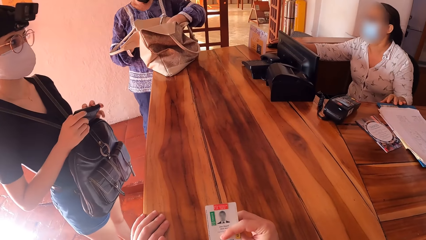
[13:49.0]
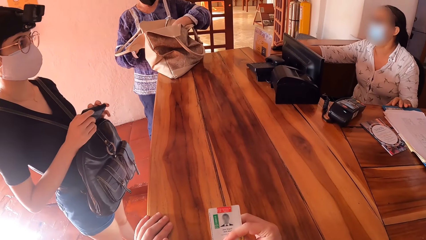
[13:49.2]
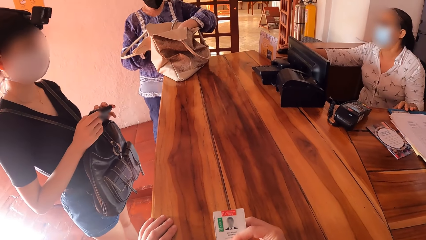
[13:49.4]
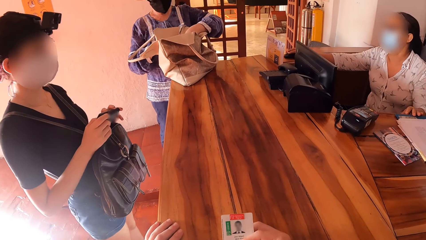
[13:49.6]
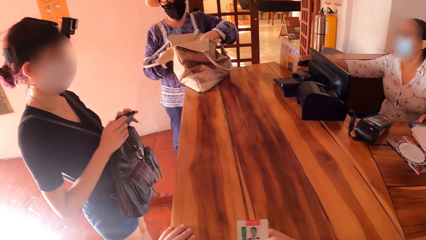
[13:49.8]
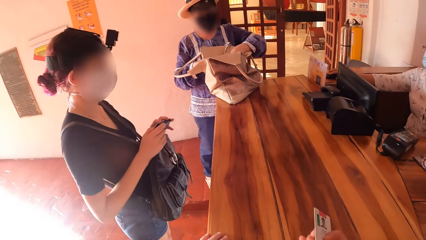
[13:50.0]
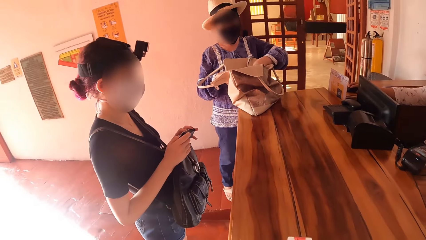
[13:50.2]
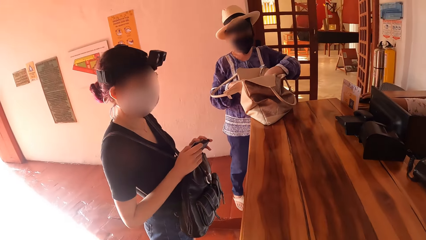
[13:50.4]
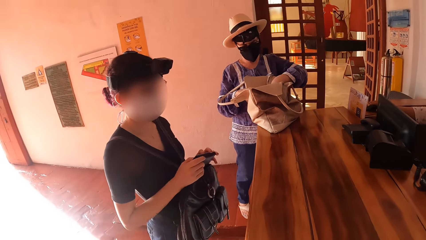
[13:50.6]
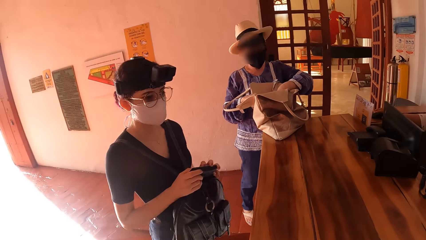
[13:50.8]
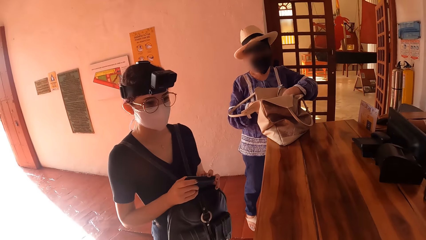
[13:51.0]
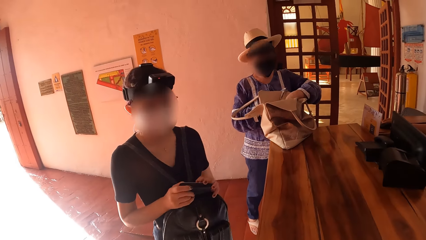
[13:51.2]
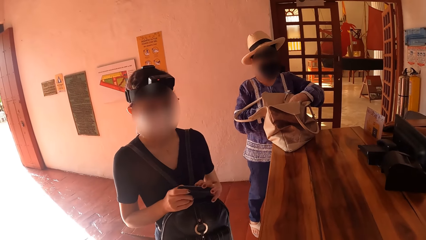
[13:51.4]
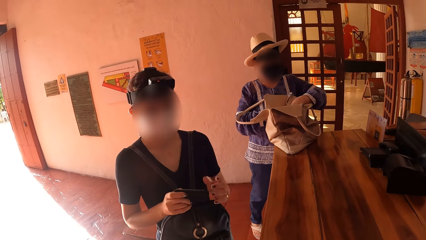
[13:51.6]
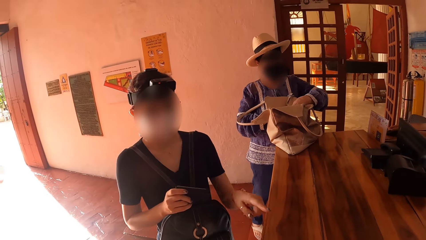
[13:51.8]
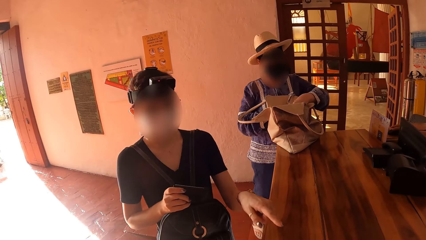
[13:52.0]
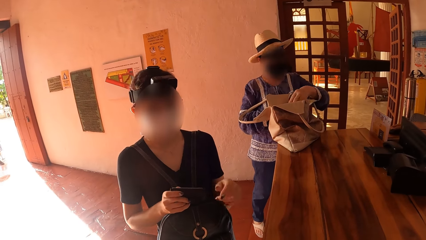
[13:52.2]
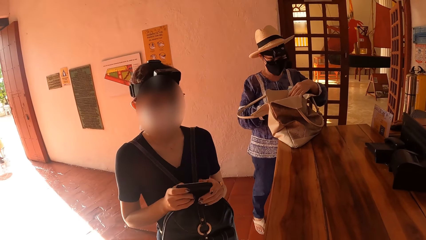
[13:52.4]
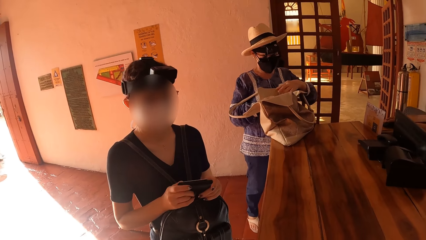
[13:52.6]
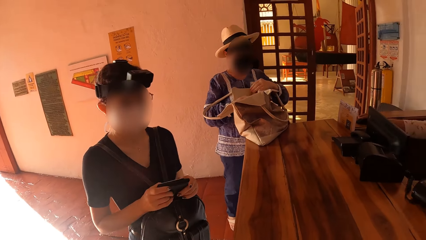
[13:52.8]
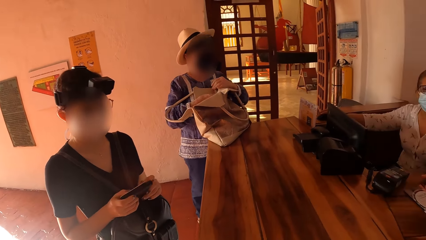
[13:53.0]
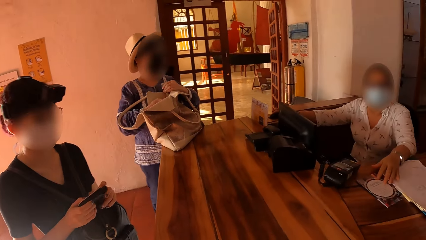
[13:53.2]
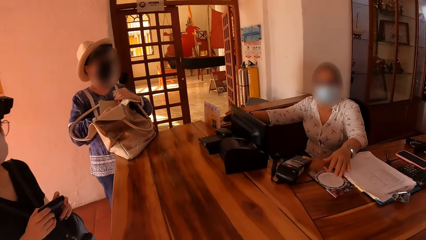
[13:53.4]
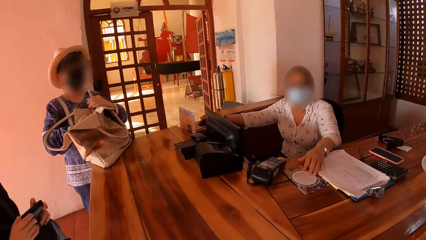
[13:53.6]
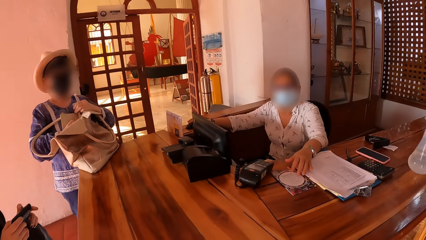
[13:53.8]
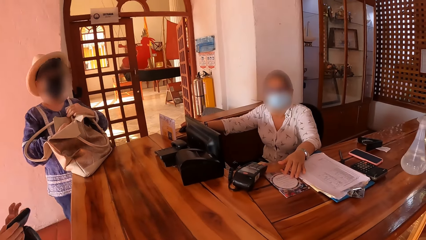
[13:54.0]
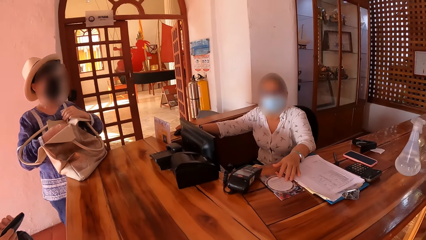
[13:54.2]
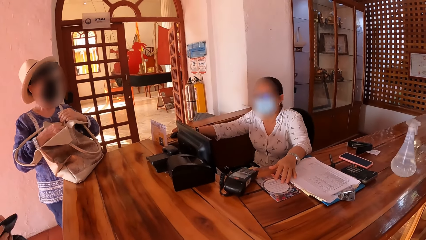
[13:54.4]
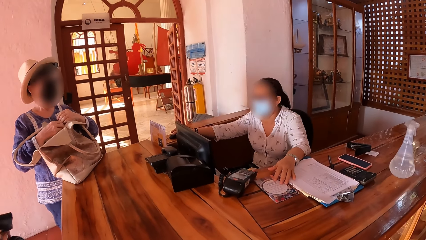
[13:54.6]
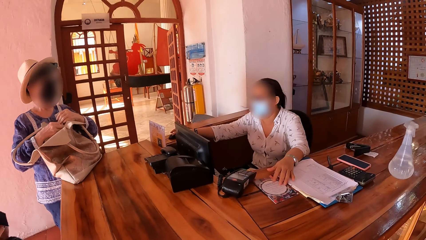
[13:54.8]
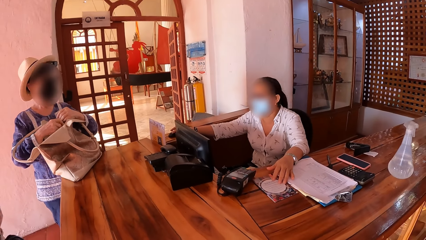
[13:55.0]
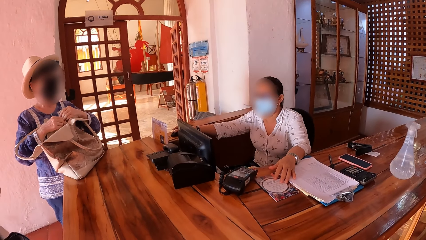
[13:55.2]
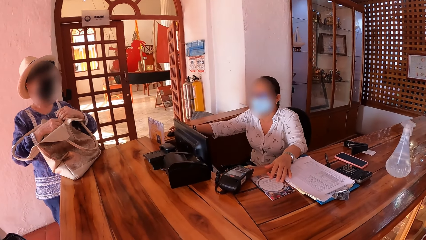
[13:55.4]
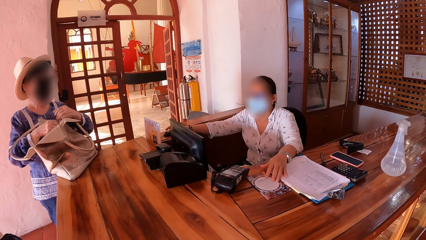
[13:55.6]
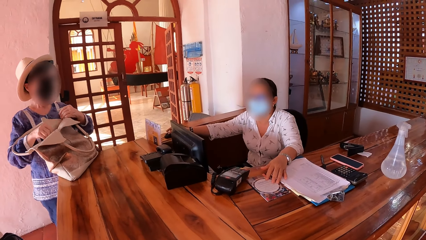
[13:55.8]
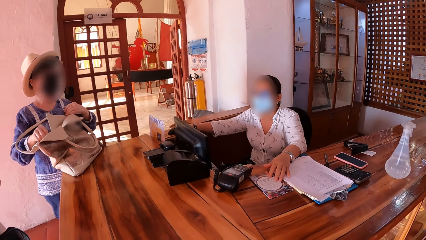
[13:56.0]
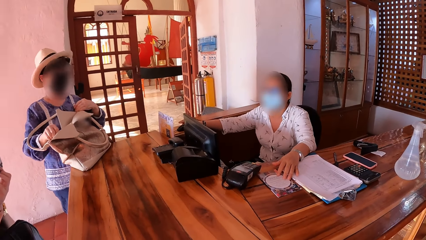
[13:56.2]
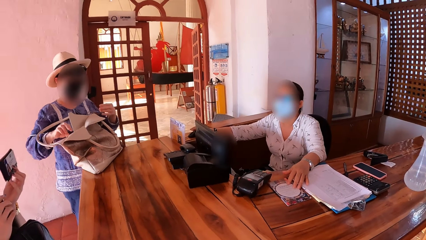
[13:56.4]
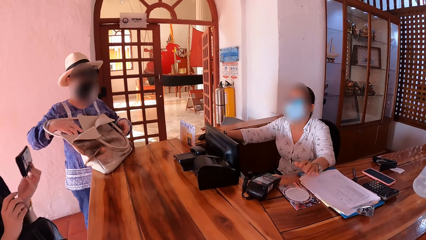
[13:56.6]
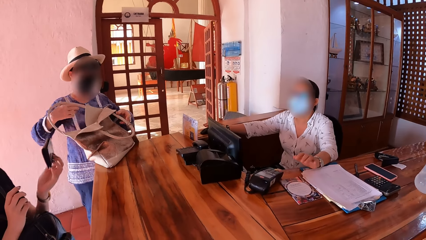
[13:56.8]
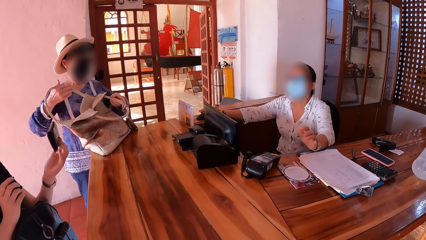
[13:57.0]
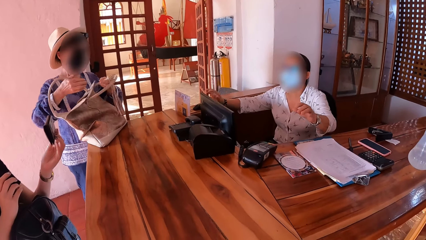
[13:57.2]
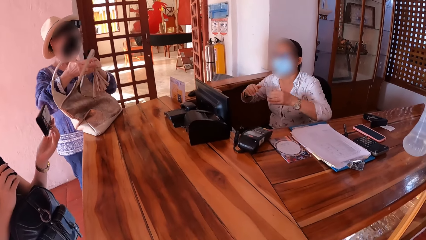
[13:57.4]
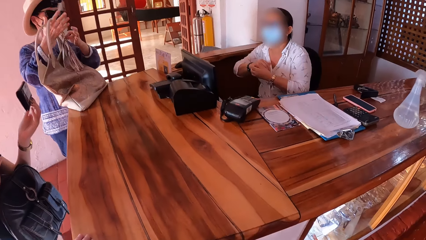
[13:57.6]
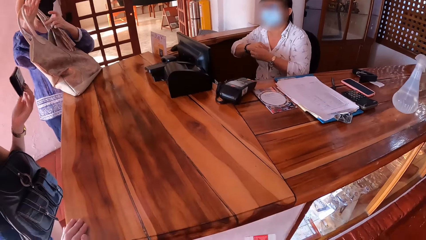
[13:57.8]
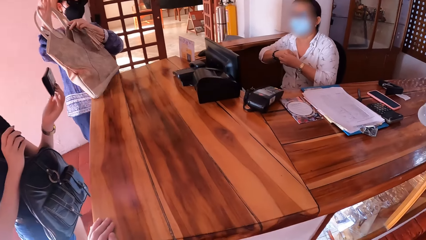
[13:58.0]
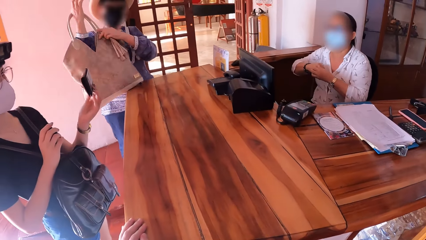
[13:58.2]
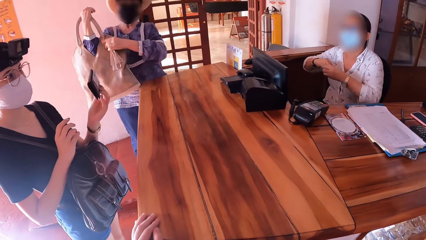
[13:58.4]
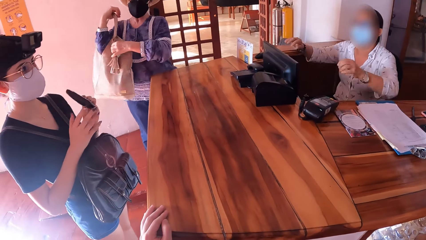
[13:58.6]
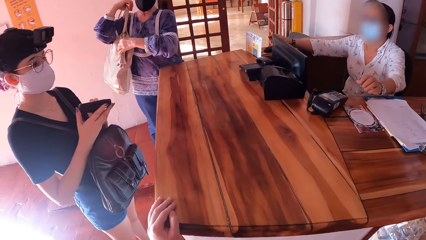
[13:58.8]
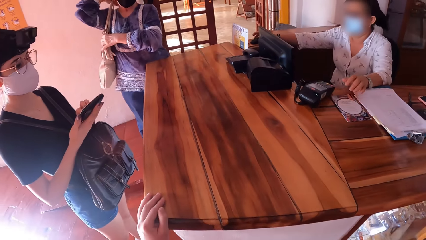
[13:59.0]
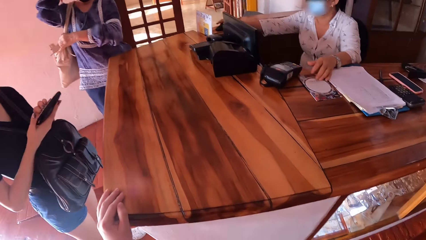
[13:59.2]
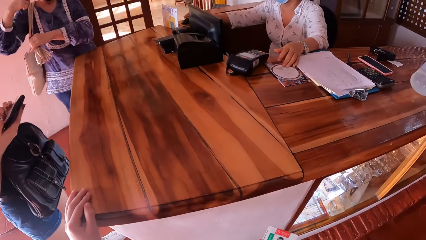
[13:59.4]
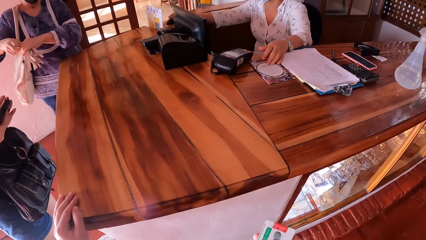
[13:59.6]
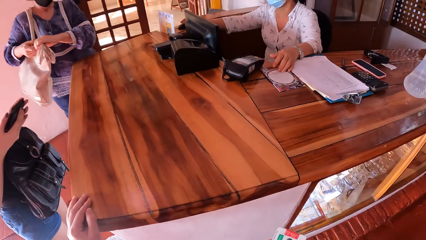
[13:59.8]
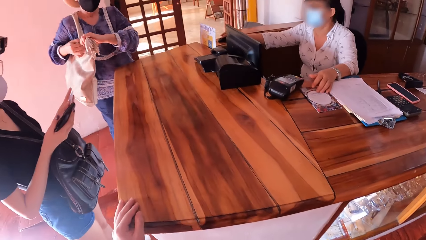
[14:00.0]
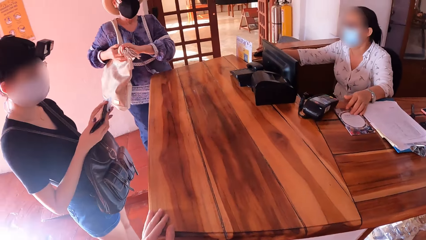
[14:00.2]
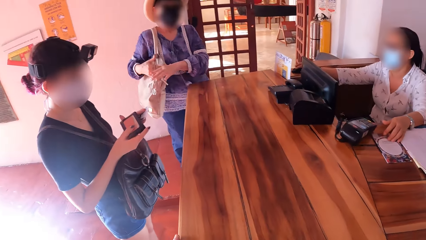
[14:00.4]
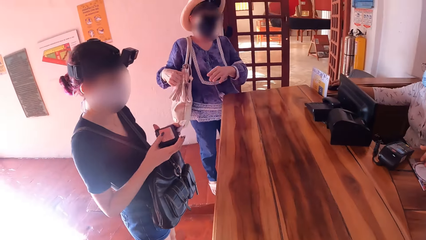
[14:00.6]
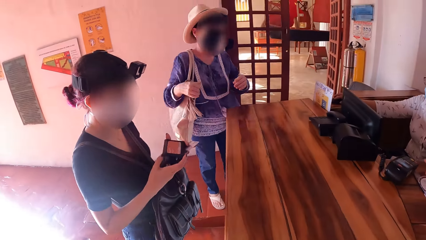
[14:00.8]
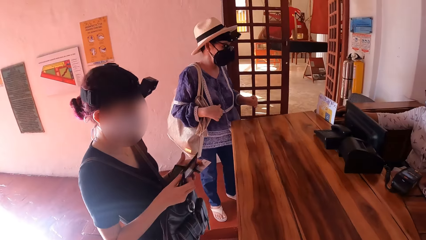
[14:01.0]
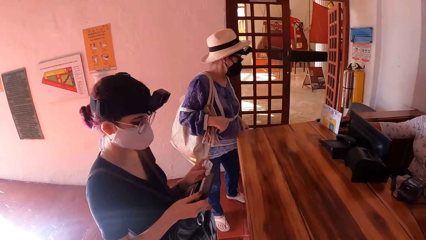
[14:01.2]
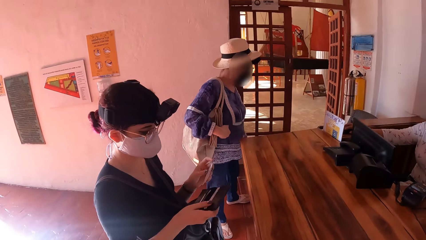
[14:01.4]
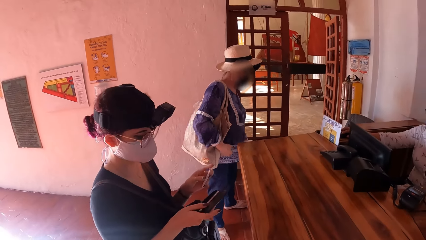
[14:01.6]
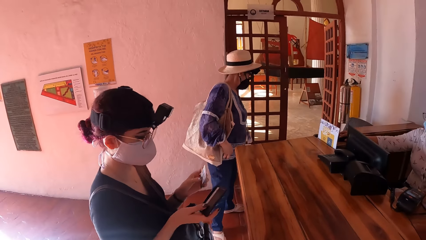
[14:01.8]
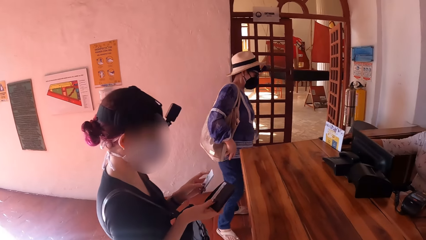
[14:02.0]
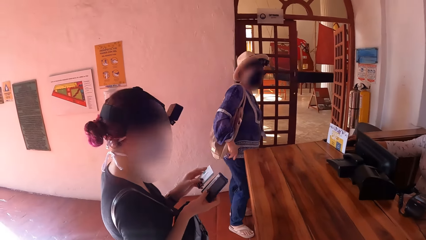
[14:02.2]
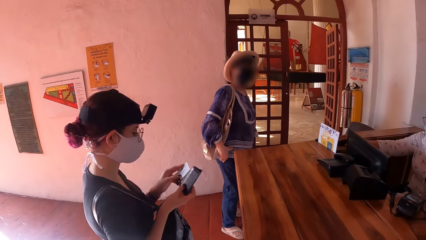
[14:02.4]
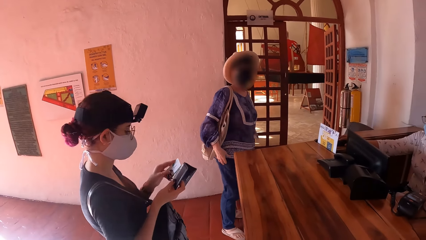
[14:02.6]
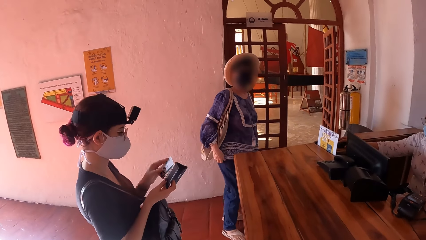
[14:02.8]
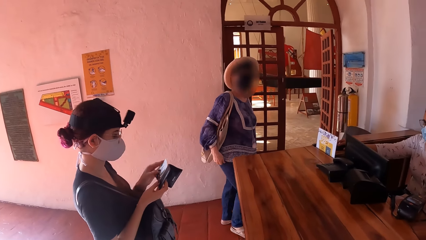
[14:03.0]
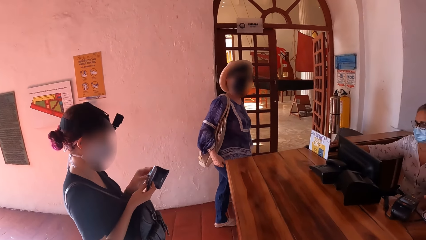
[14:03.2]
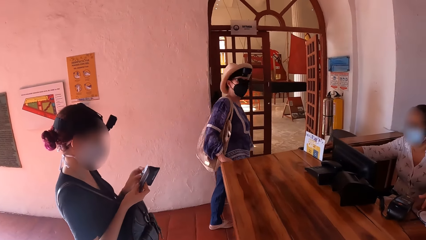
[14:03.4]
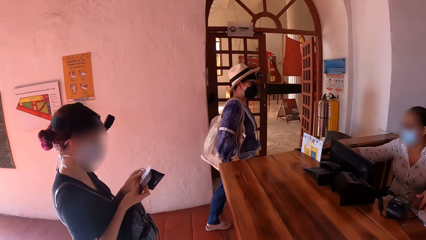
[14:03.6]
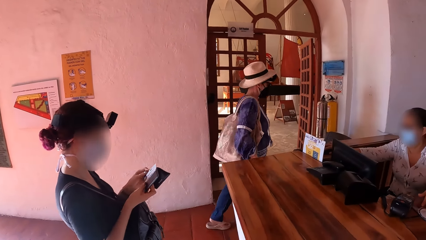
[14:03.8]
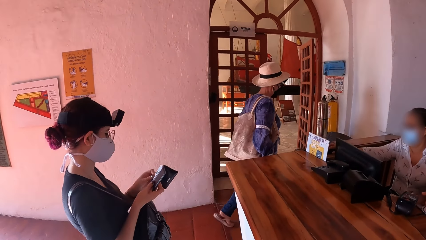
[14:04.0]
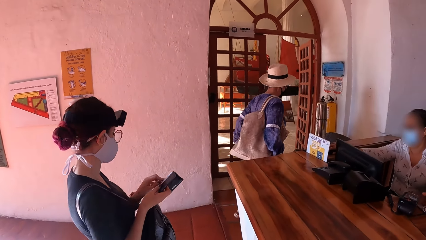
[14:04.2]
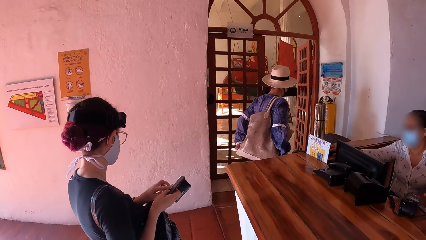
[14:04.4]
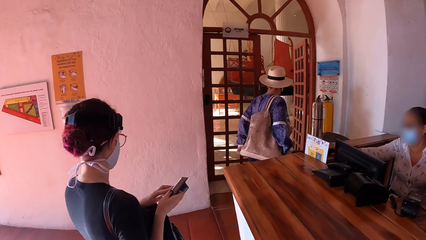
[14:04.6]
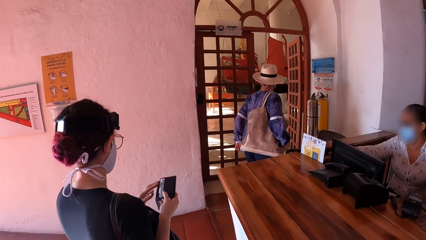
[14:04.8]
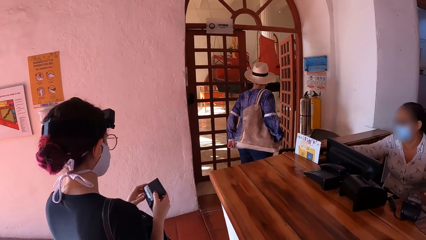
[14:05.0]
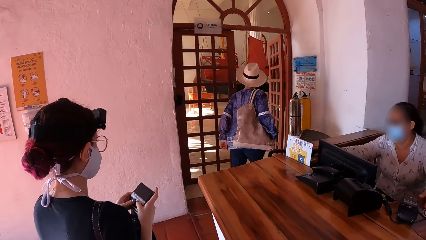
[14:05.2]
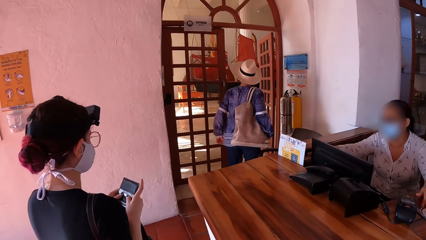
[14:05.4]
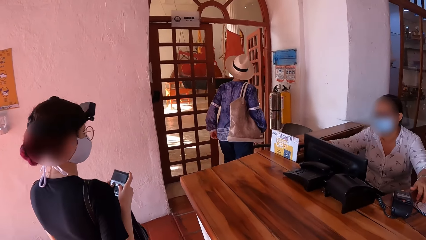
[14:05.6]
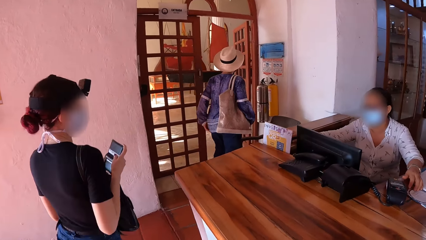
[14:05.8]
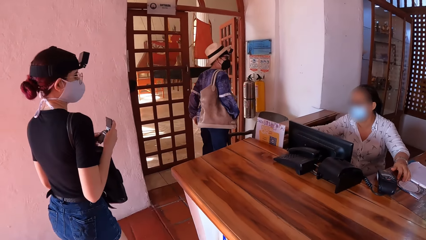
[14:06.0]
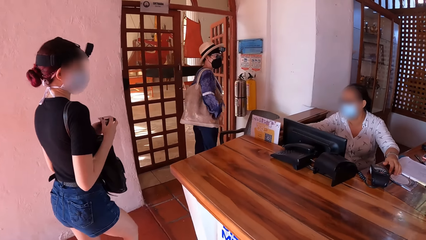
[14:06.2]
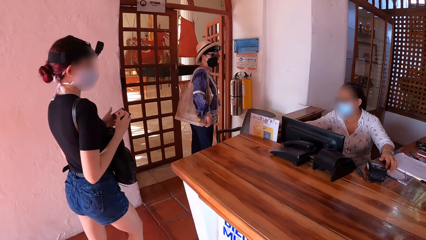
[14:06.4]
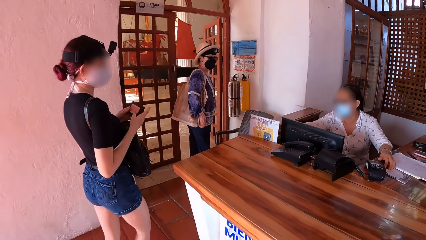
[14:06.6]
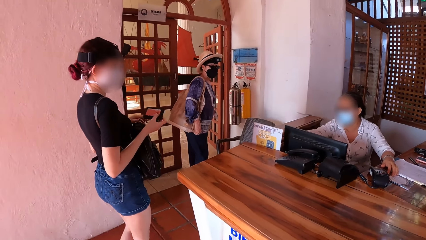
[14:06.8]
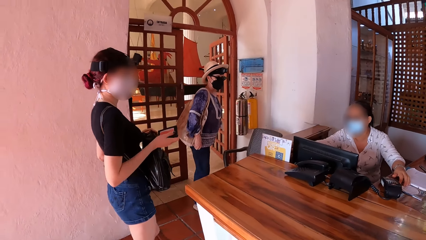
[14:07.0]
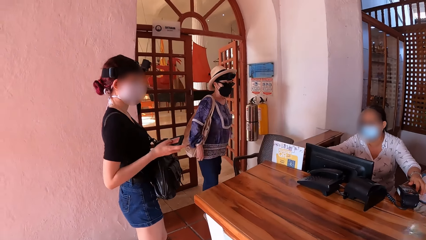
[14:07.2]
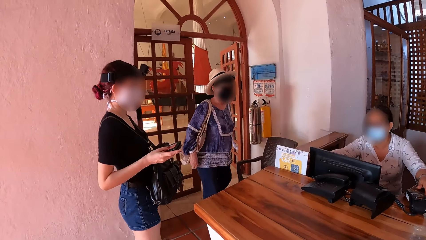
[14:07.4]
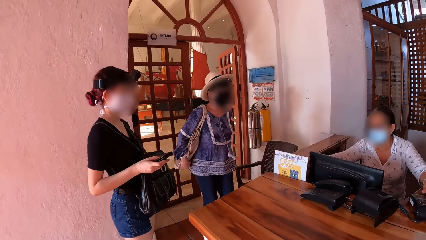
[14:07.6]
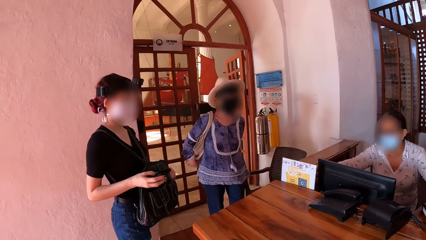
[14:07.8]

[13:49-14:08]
A woman drops her left hand on the desk. The camera wearer interacts with another woman. They look around the room. The second woman points towards the desk with her left hand and holds the purse with both hands. A third woman zips the bag on the desk with the zip lock in her right hand. The second woman interacts with the first woman. The third woman passes the handle of the bag to her right hand with her left hand. The first woman scratches her right hand with her left hand. The third woman holds the bag with her left hand, lifts the bag from the desk with her right hand, and hangs the bag on her shoulder with her right hand. The second woman holds the purse with both hands. The first woman drops her left hand on the desk and operates the computer on the desk with the mouse in her right hand. The camera wearer looks around the room. The second woman flips the purse in her hands open. The third woman walks towards a door. The second woman inserts a card into the purse with her left hand, walks towards the door, and closes the purse in her hands. The camera wearer walks outside the room. The second woman unzips the bag with a zip lock in her left hand.
